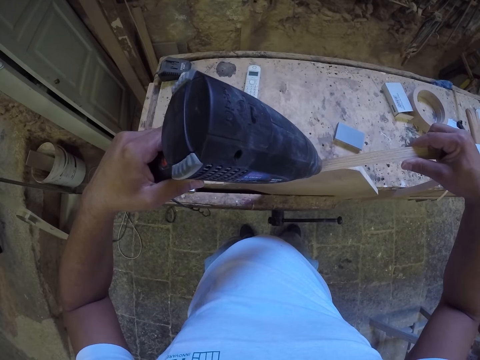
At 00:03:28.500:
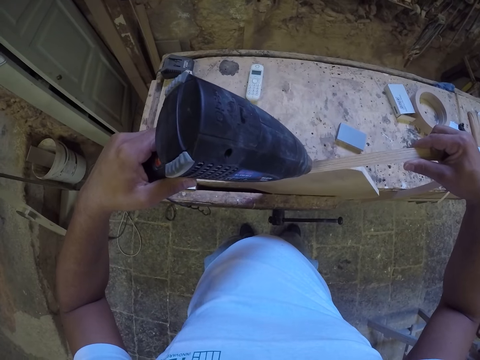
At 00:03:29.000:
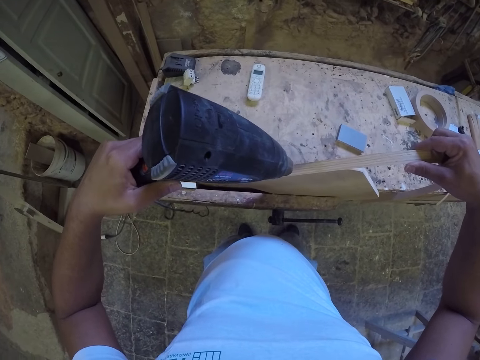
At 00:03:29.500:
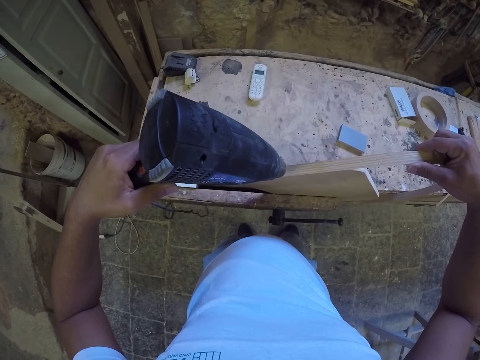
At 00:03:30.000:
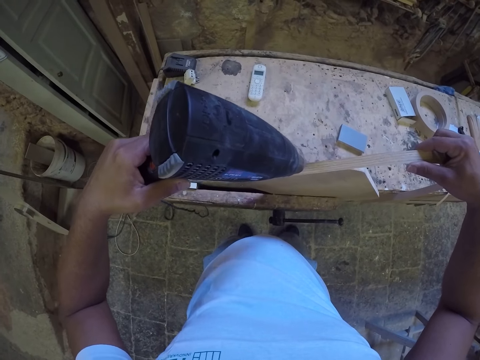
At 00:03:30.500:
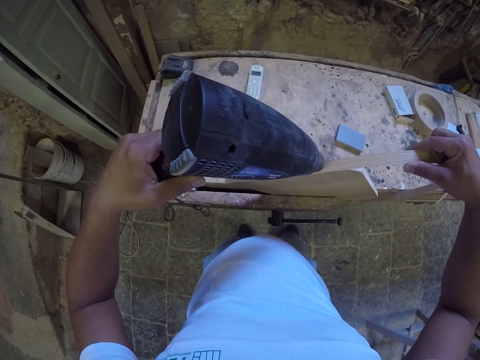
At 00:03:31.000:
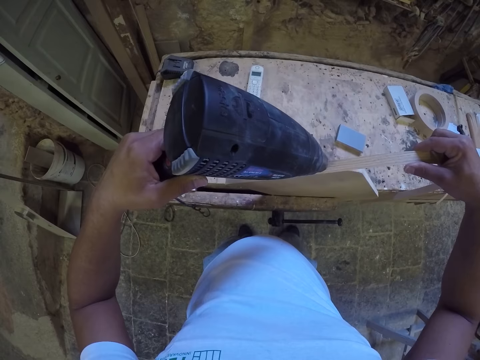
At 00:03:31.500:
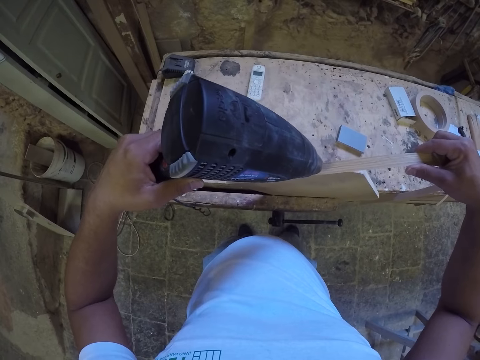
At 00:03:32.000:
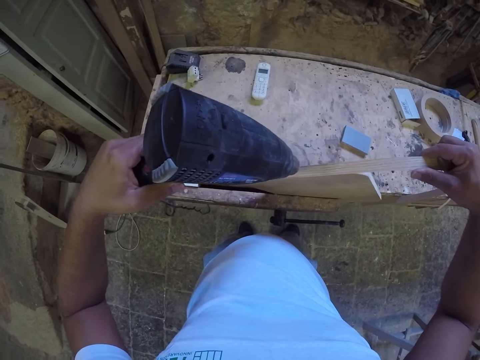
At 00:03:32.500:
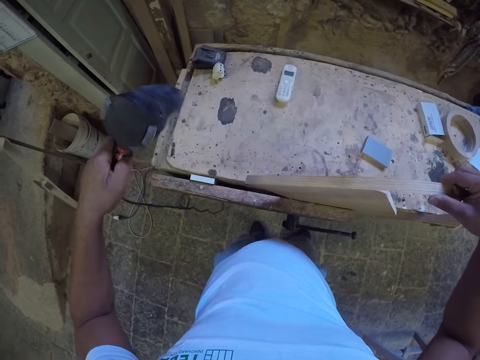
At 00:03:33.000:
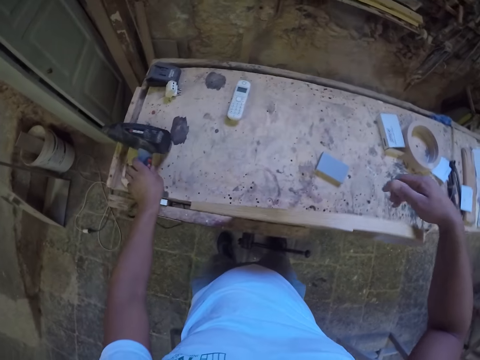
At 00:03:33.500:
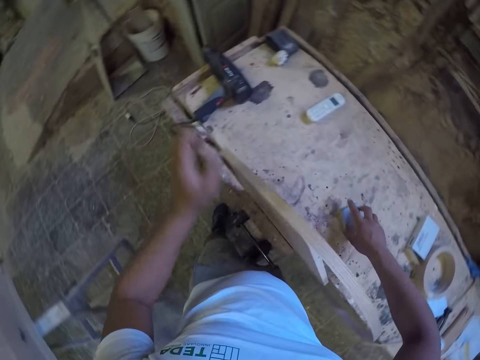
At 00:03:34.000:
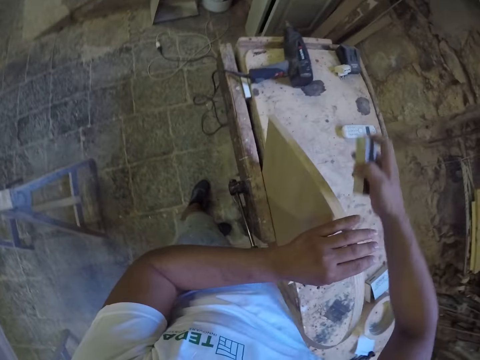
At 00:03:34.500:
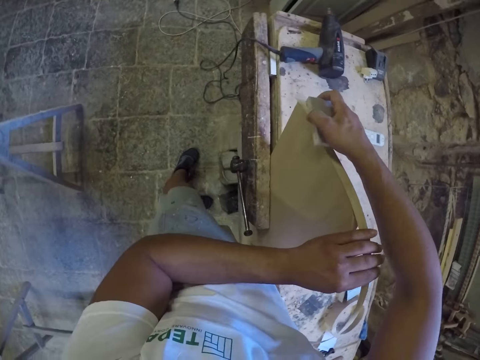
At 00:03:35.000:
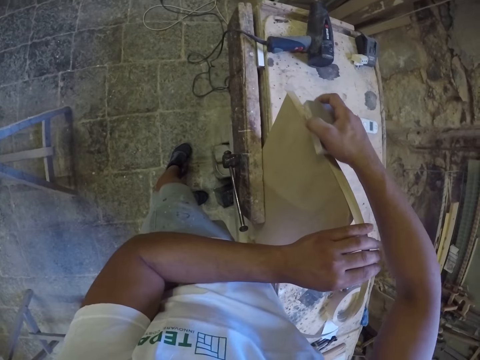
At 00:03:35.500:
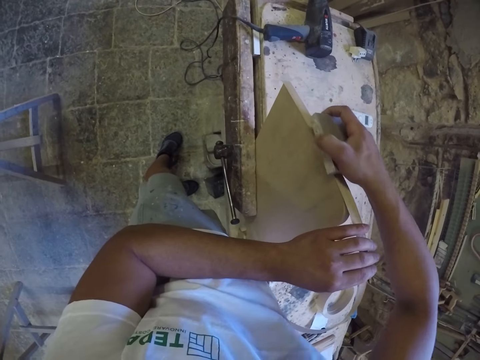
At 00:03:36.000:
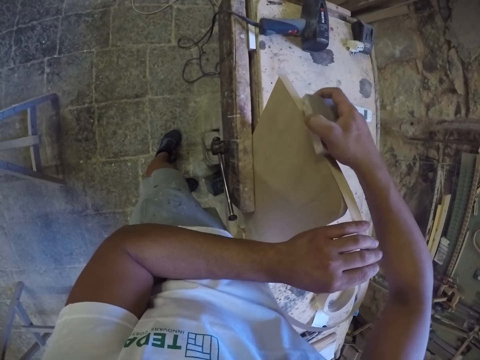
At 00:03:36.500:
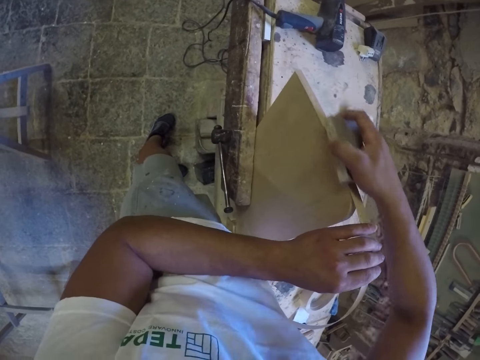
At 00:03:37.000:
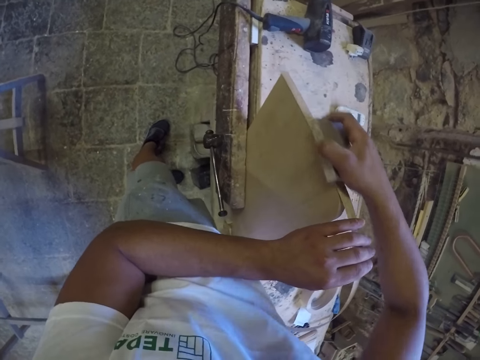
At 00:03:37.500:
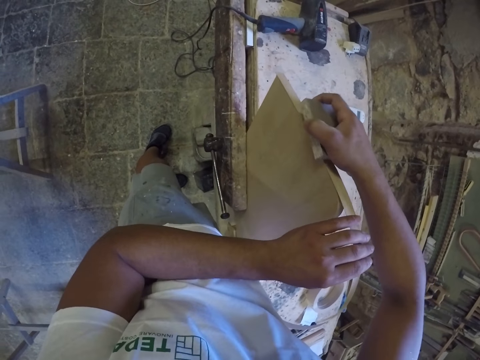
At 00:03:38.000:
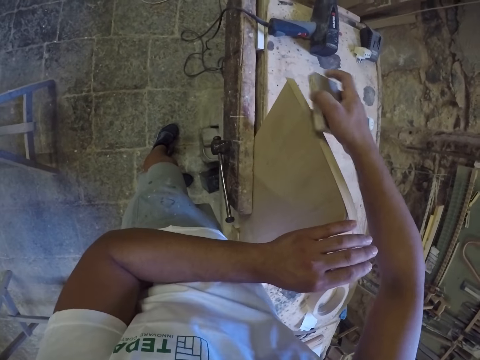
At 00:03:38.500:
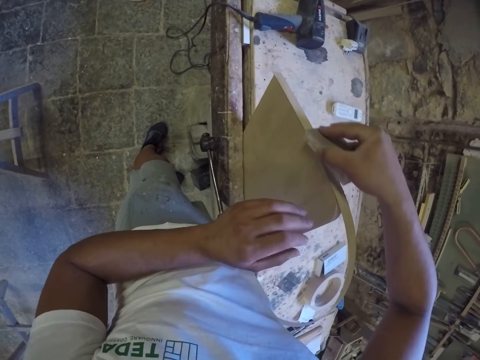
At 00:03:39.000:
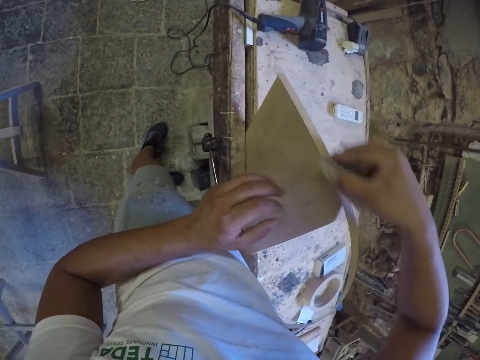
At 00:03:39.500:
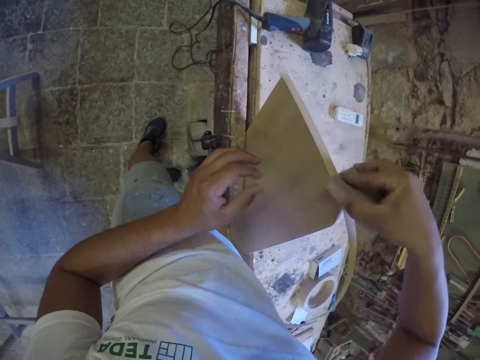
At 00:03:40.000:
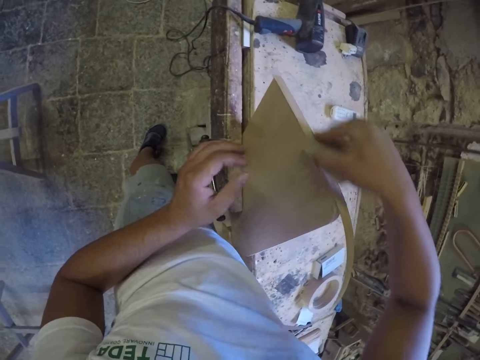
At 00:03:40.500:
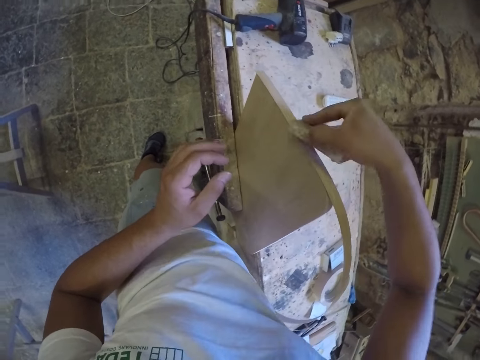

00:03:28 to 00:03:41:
The camera wearer places the blow dry on the table. They pick up wood. They pick up a grit stone. They fix something to the wood. They rub the piece of wood.
